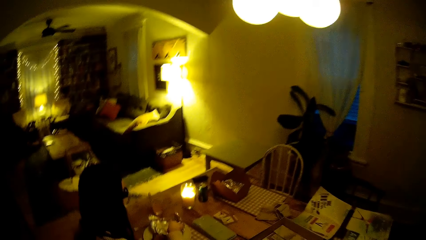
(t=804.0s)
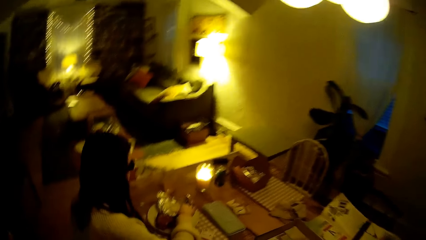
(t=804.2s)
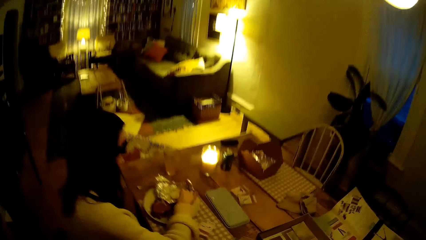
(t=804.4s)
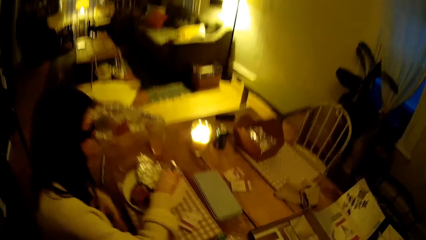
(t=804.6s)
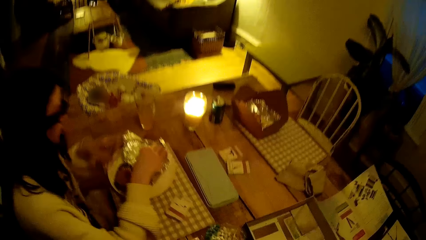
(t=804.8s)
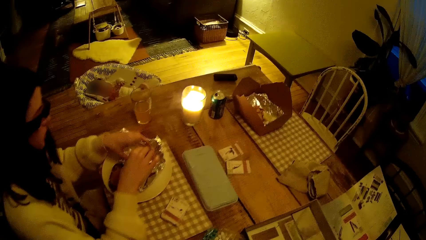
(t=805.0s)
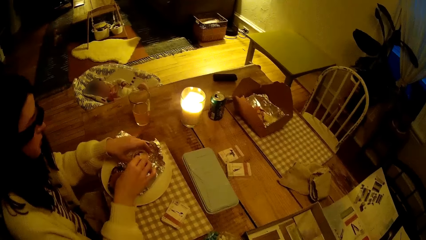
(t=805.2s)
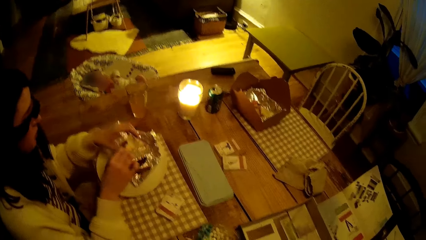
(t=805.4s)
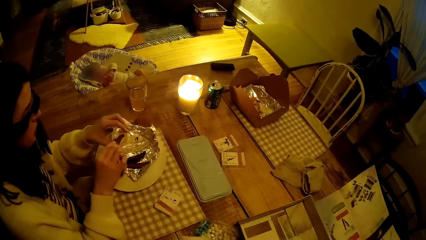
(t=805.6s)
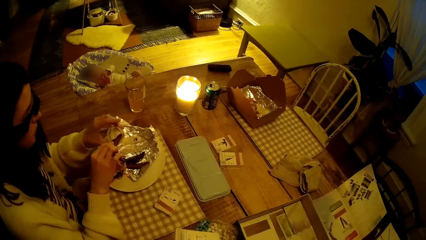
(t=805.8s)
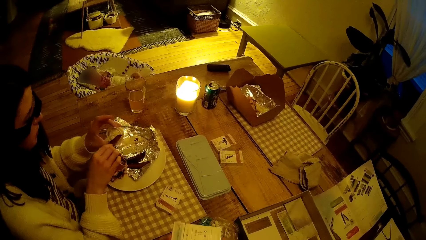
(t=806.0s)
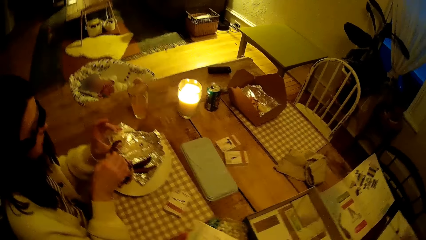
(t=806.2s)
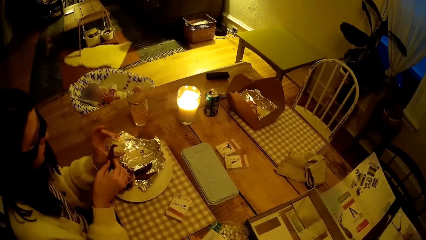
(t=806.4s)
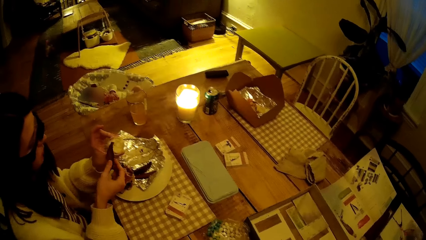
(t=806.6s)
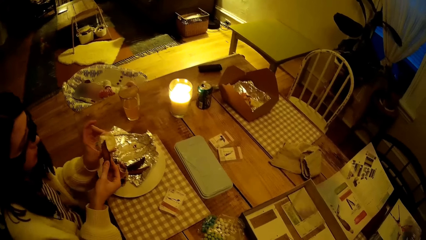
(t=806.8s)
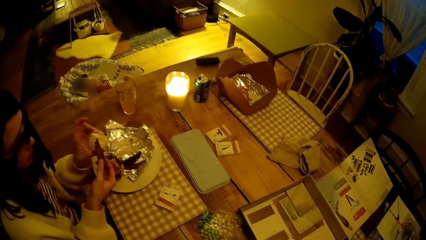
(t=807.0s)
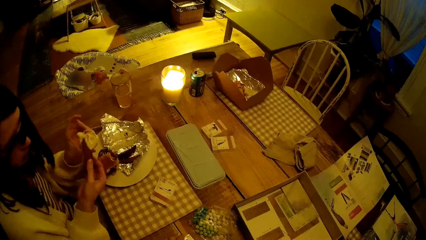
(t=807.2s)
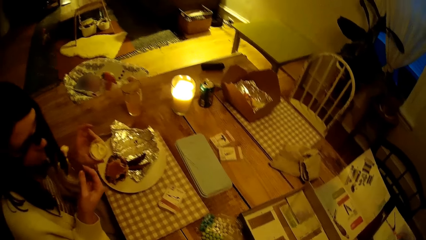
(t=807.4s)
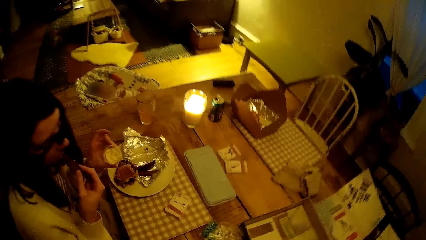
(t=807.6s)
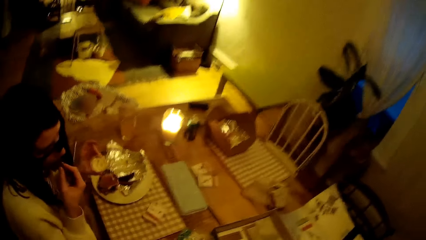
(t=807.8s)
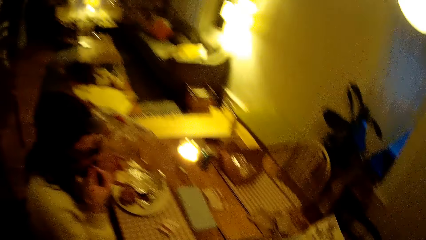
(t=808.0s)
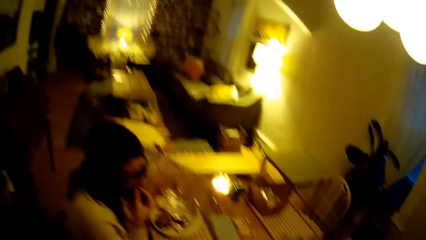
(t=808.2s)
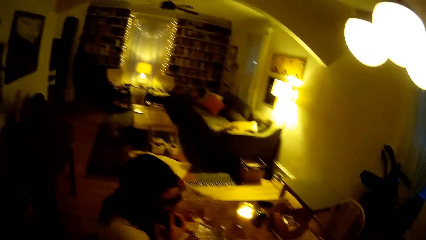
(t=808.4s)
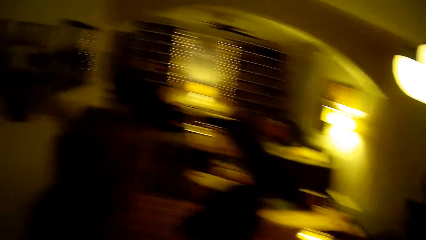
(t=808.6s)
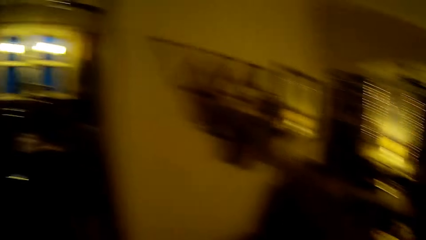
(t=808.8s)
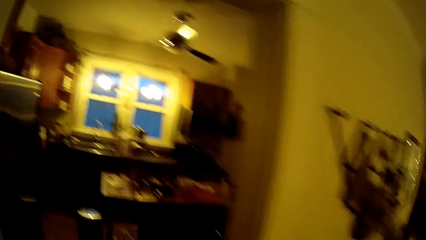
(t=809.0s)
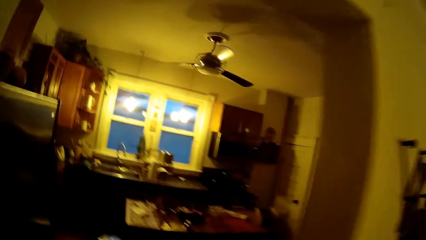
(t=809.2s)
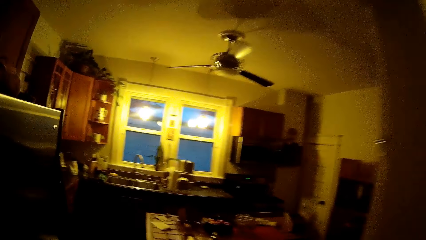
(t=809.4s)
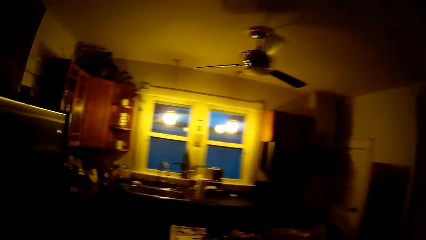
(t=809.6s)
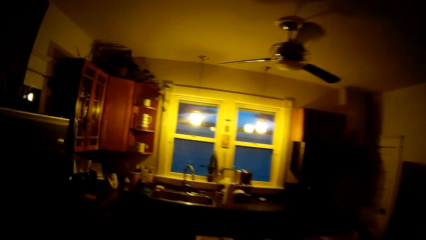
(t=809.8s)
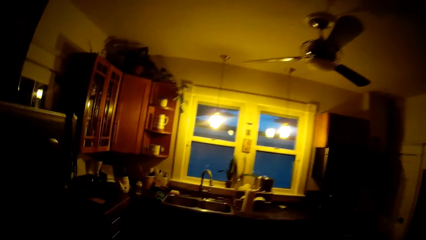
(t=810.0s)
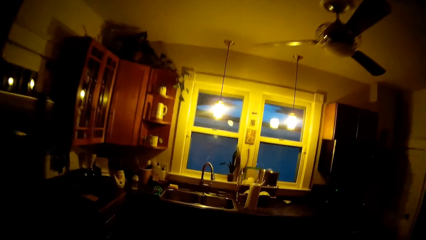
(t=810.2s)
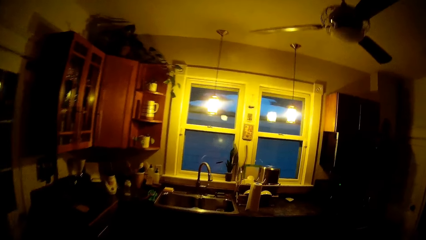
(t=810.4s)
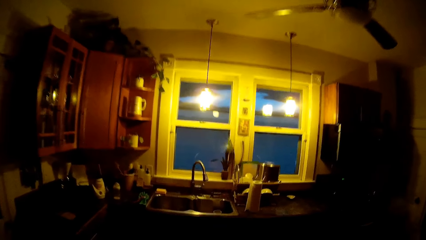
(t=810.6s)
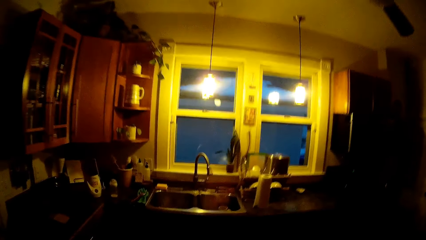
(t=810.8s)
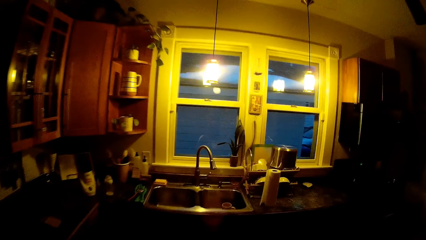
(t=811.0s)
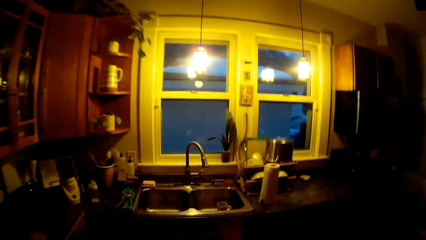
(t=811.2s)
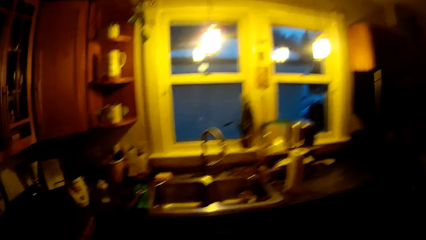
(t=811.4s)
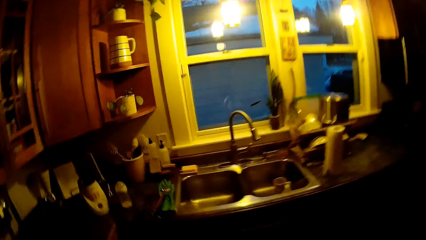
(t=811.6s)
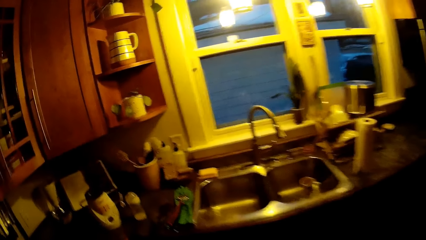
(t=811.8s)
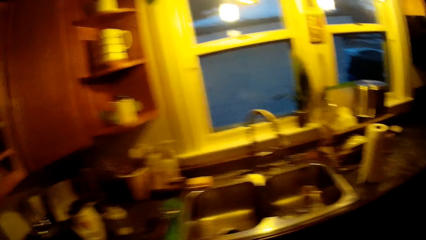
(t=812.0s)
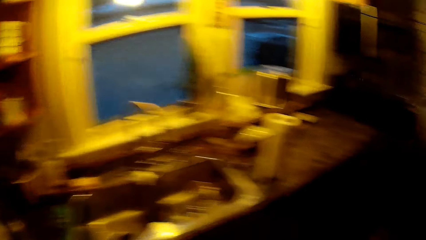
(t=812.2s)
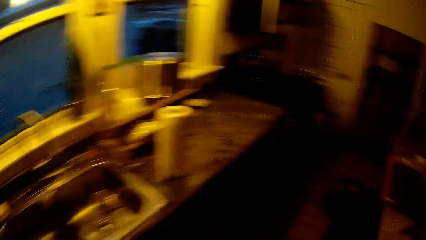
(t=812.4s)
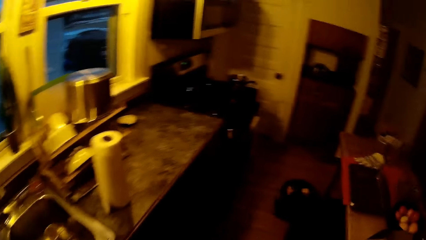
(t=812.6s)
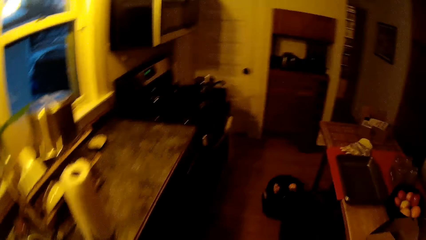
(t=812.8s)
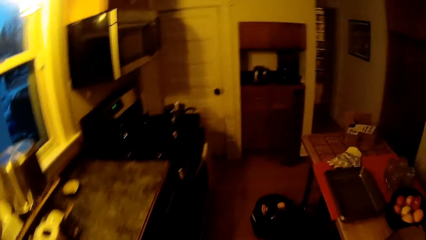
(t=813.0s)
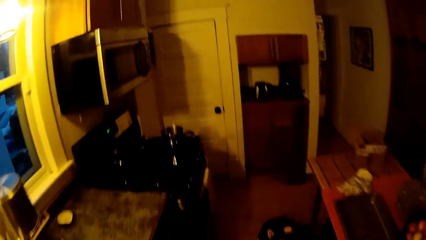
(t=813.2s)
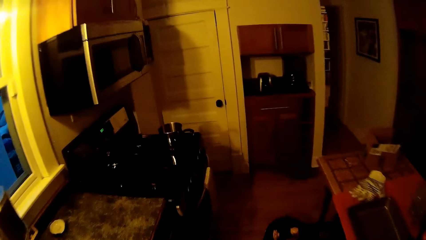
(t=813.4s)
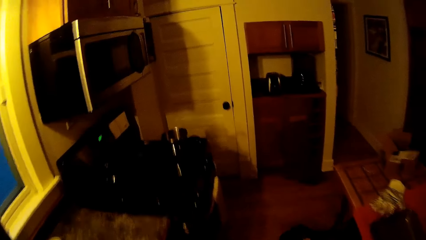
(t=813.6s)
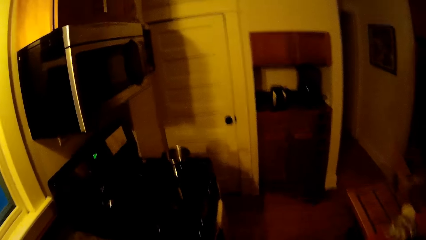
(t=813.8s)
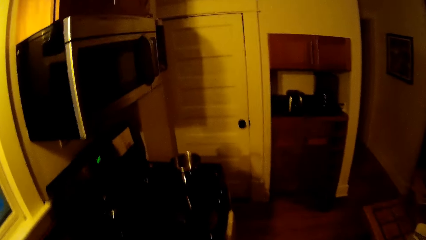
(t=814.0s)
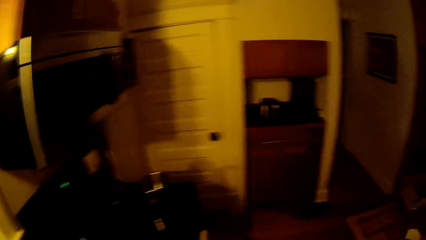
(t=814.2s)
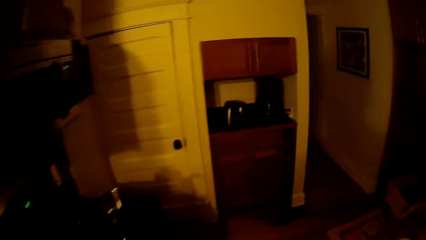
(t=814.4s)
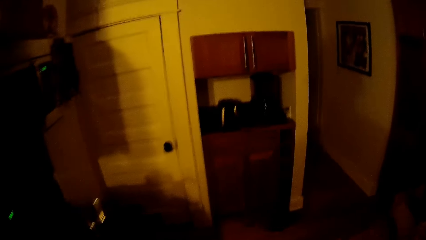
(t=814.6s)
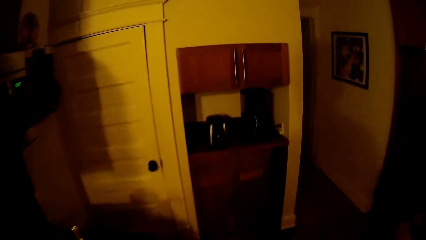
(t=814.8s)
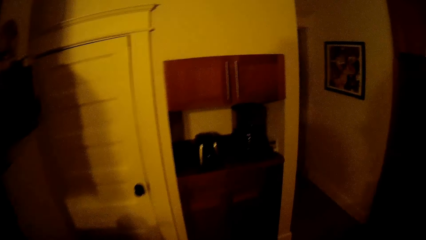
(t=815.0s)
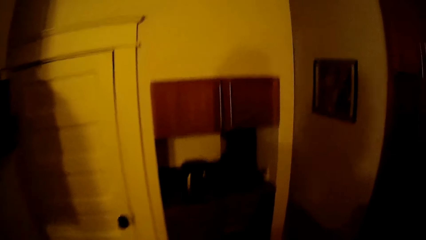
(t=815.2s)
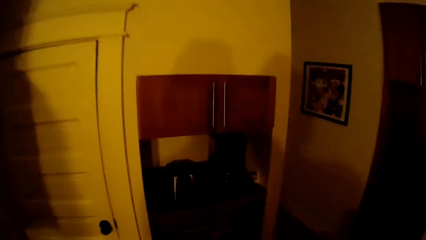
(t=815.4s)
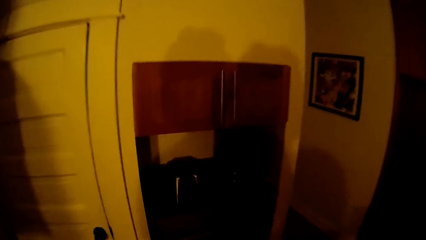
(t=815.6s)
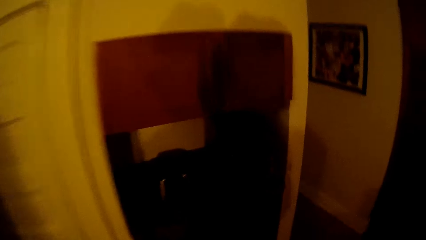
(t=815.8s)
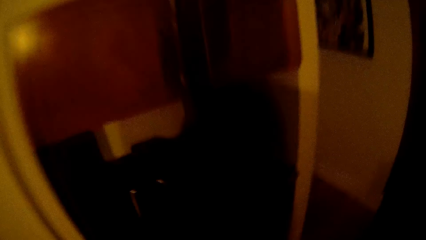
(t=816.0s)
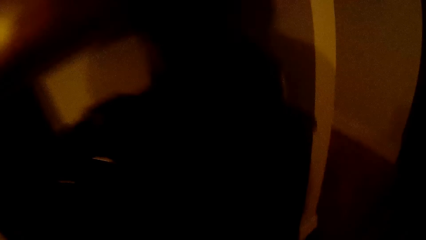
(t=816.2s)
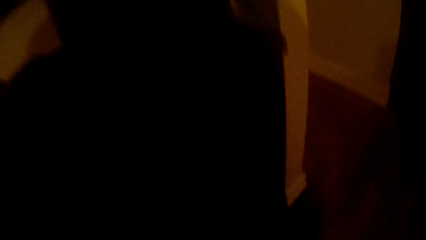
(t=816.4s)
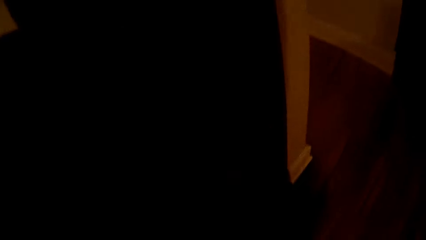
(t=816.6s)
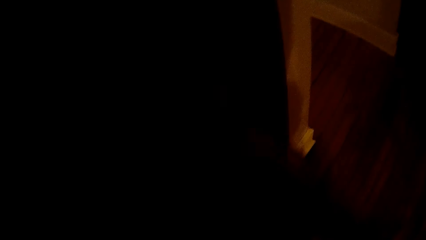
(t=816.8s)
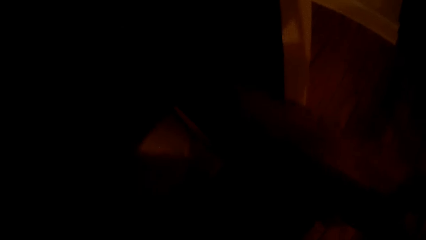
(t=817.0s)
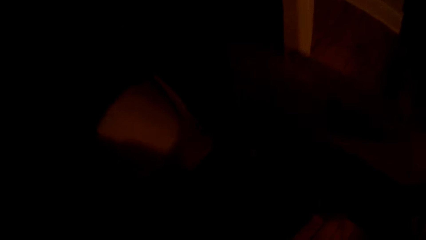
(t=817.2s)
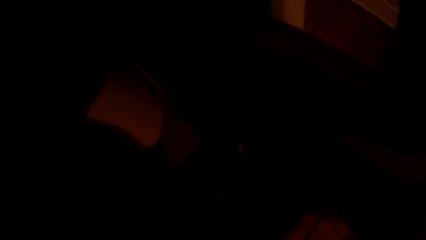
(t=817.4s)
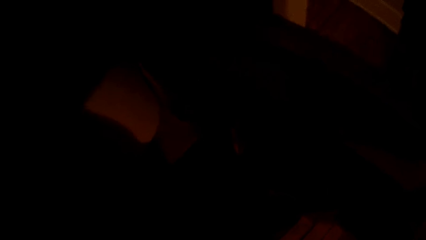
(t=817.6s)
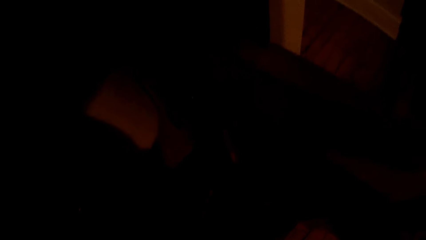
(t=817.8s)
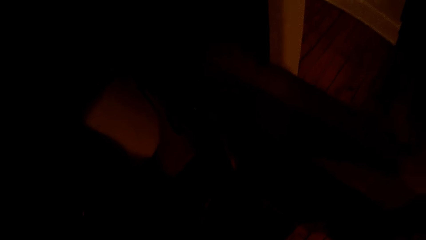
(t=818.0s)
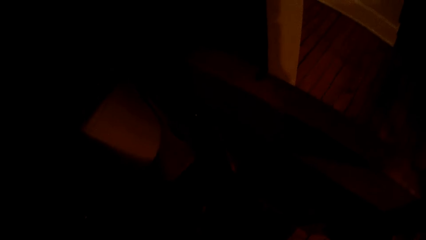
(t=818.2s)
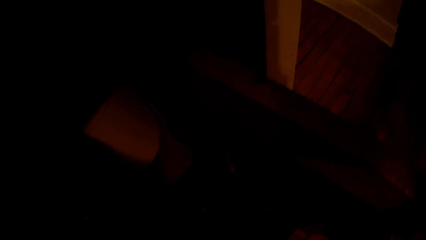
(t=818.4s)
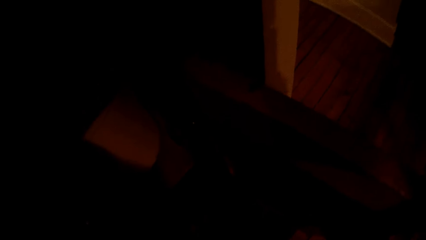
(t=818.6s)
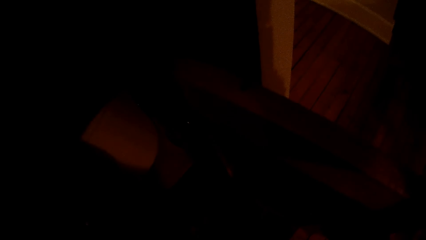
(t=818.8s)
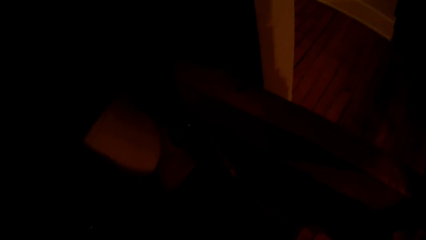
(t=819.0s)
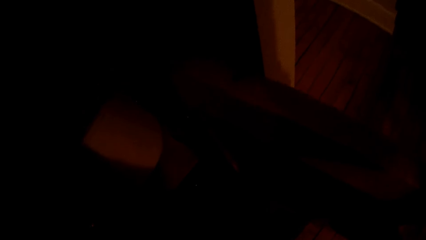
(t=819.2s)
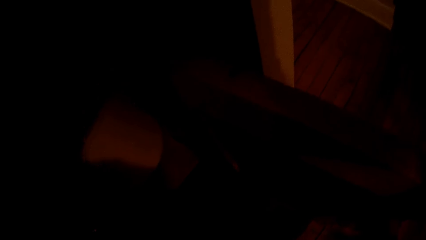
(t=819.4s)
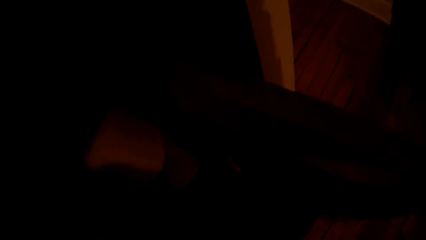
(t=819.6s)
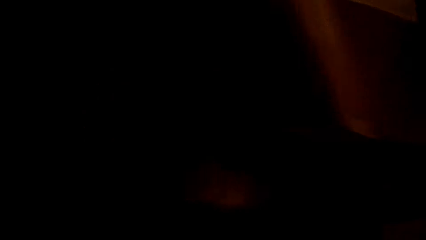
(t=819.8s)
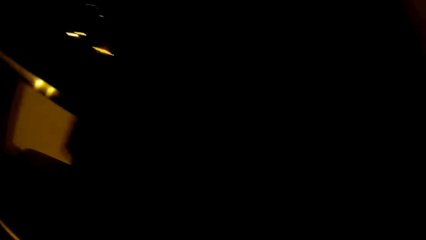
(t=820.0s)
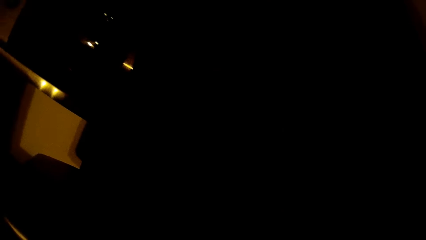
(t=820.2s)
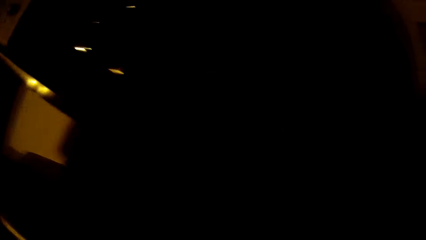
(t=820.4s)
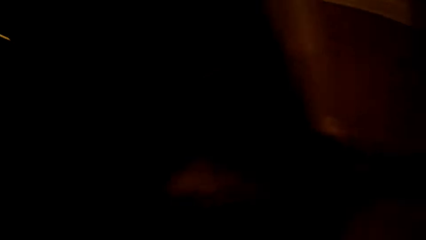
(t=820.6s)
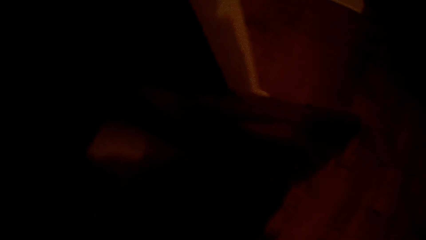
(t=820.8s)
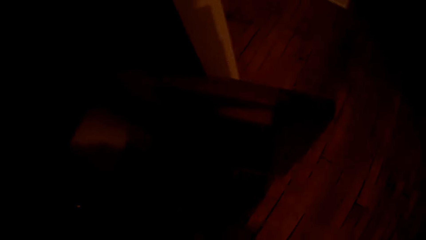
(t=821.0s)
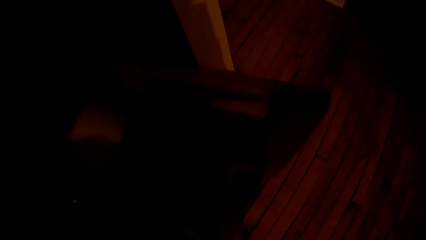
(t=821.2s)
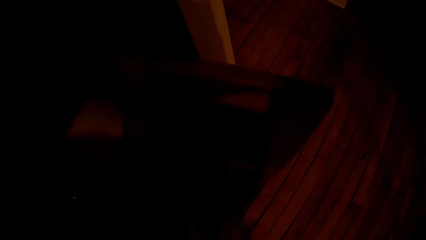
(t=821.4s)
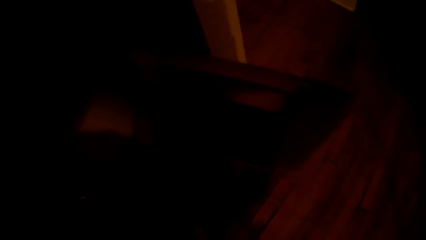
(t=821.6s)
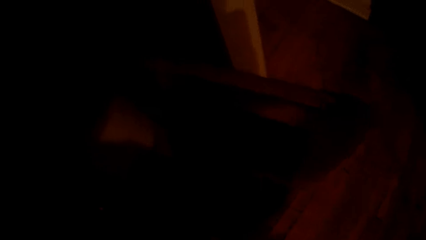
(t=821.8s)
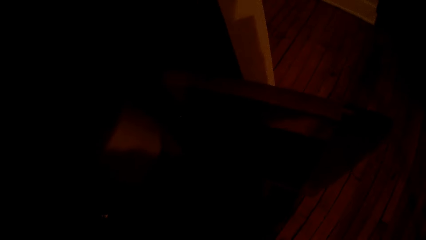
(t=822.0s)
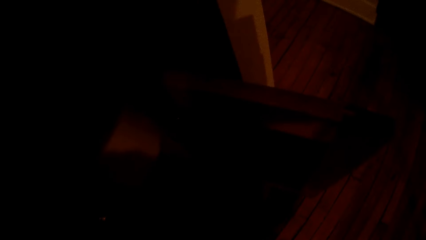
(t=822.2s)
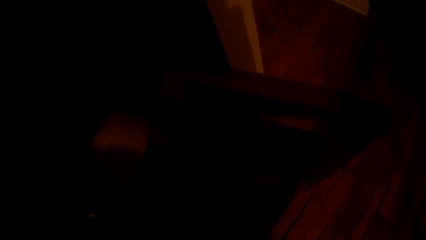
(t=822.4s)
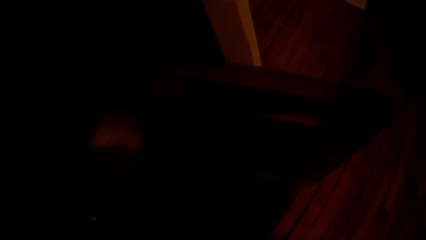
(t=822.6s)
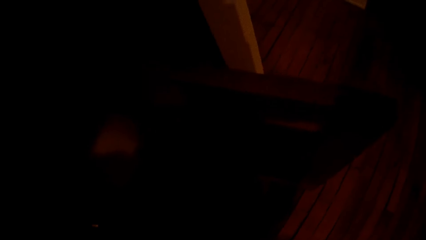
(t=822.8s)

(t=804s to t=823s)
The woman picks up a chip with her right hand. The woman holds the whipped cream bowl in her left hand. The woman scoops something from the container. The woman dips the chip in the whipped cream bowl with both hands. The woman eats the chip with her right hand. The camera wearer walks into a kitchen from the dining room. He opens a kitchen cabinet with his right hand. He does something.
